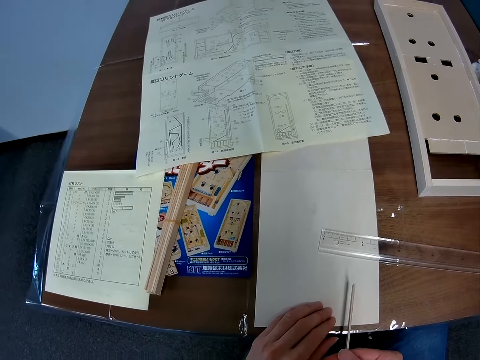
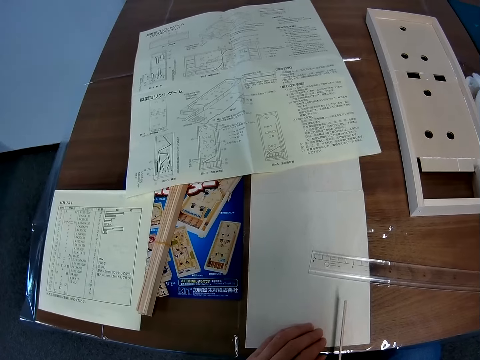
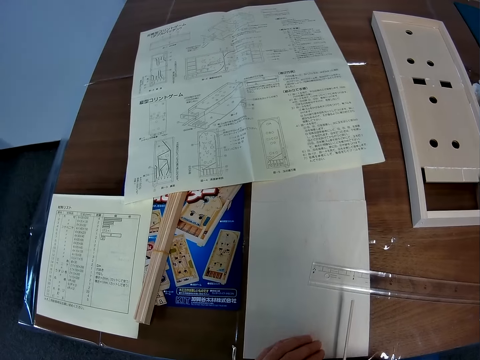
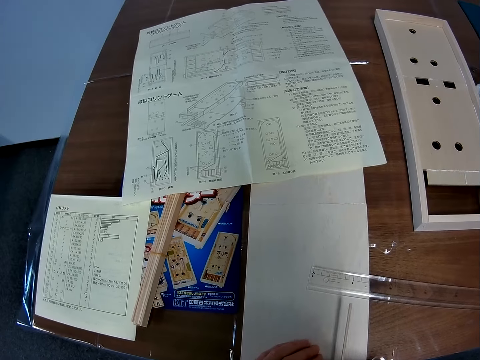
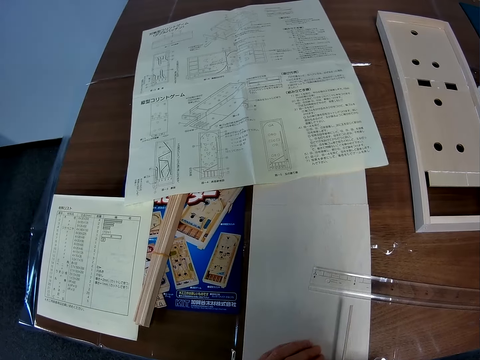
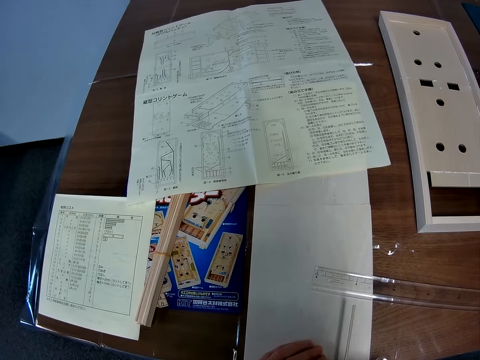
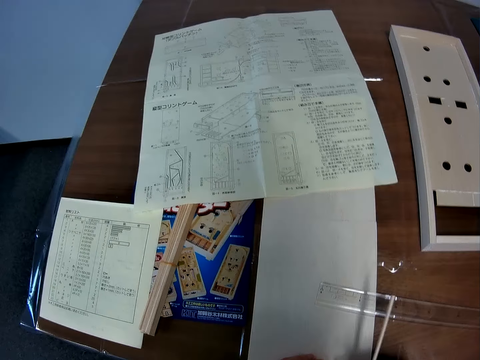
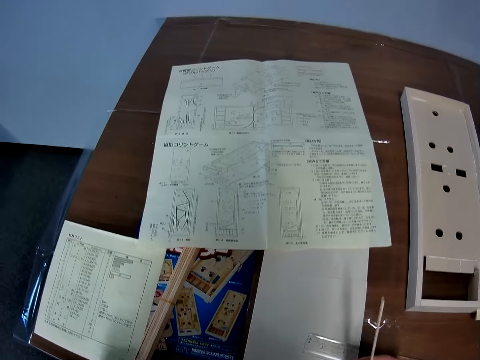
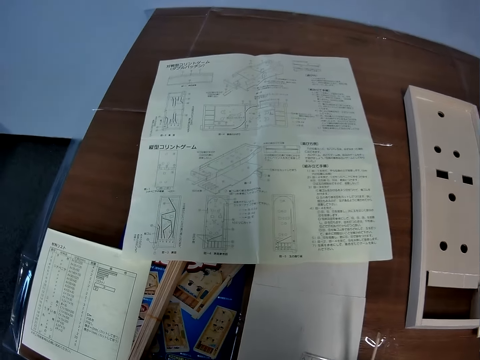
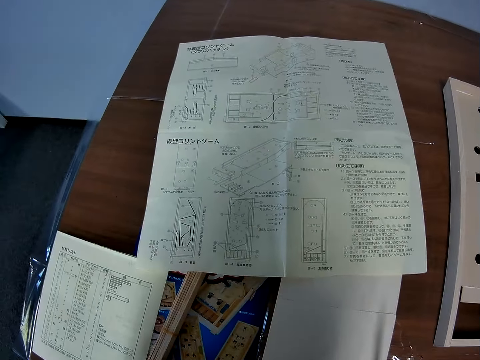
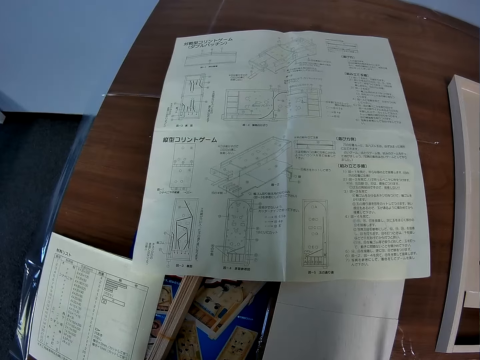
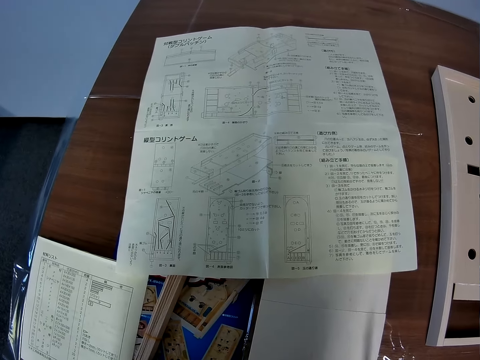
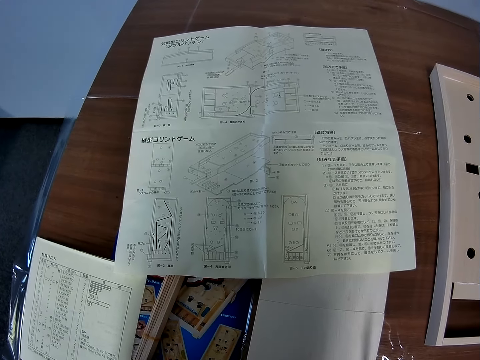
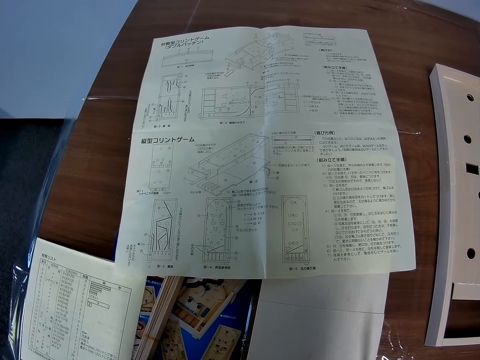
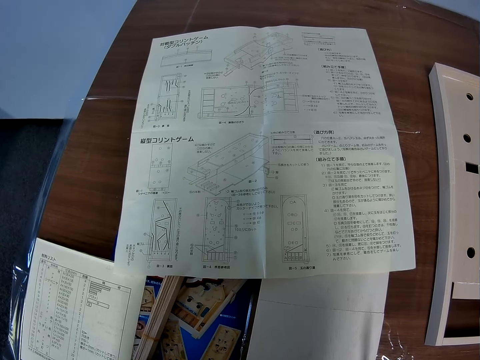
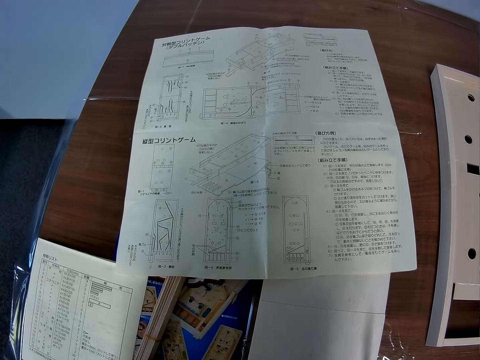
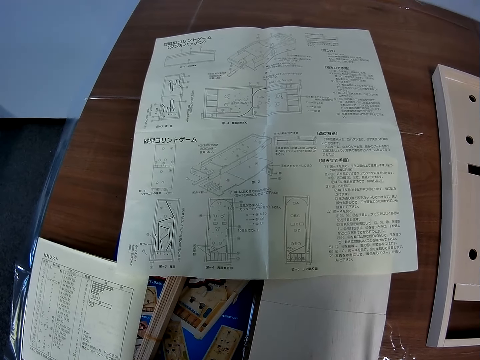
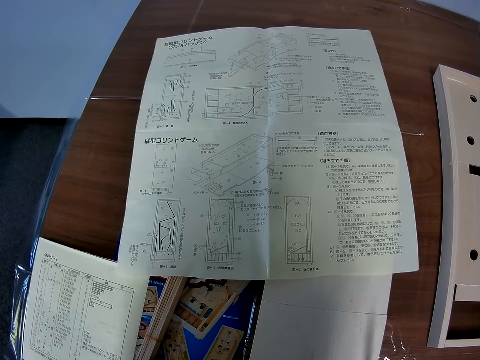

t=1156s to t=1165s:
The camera wearer looks at the paper on the table.

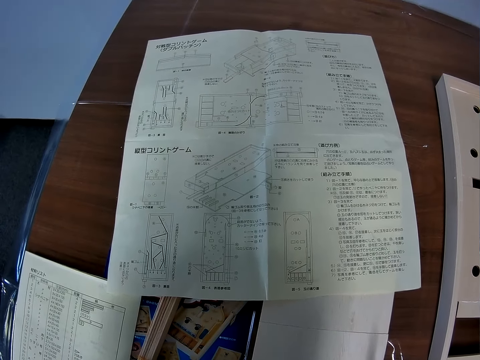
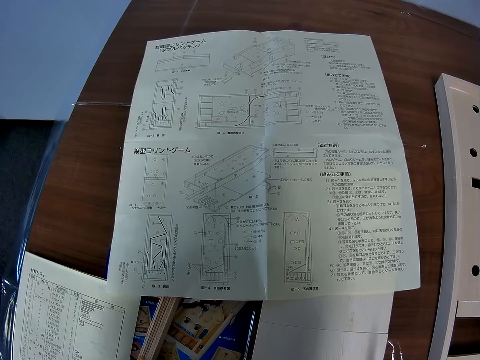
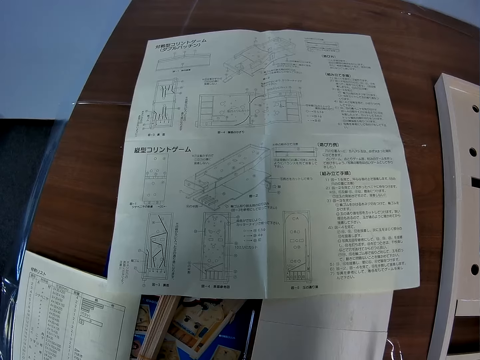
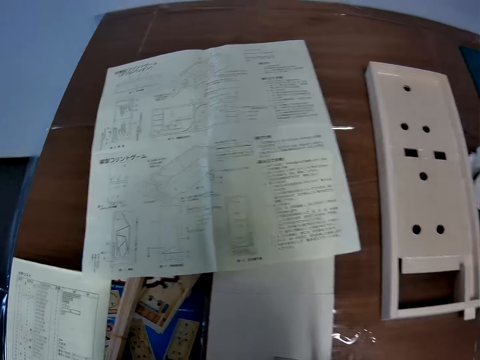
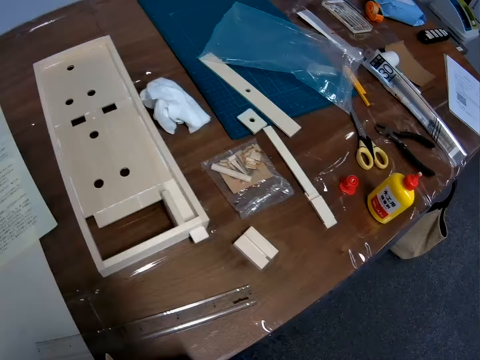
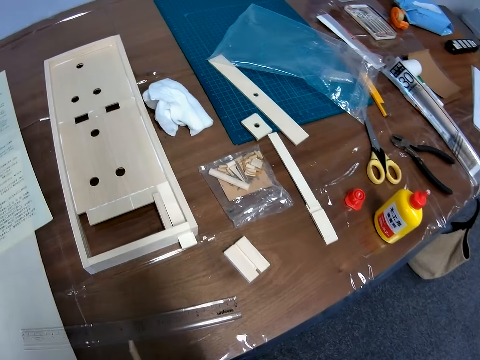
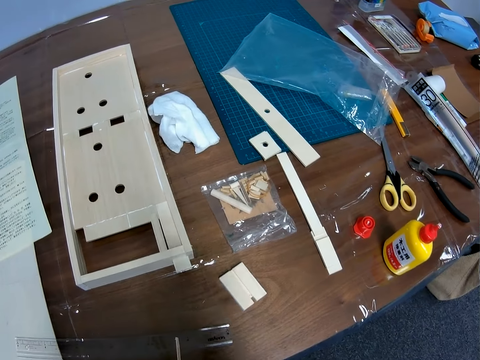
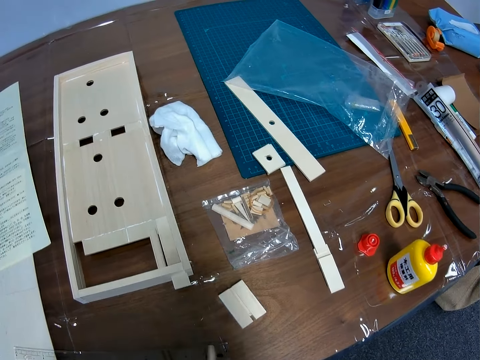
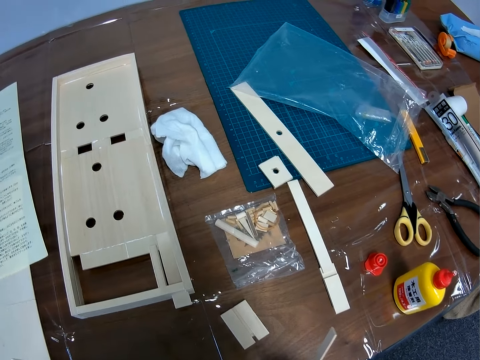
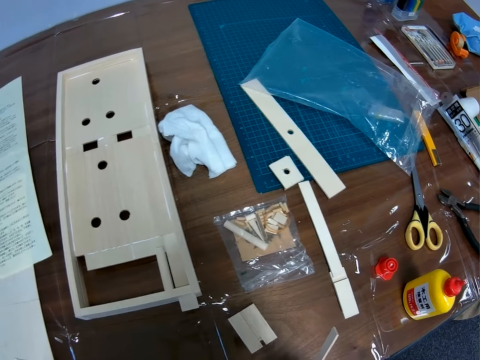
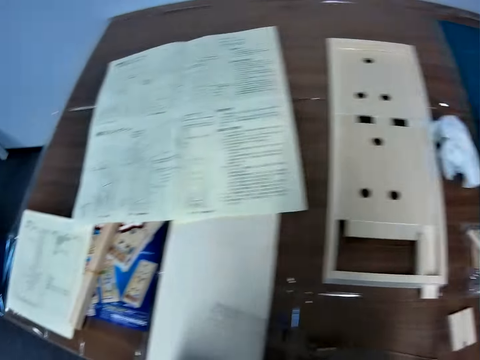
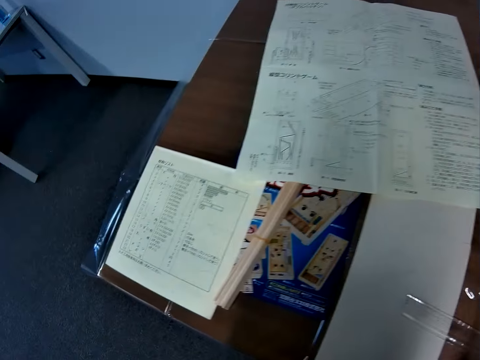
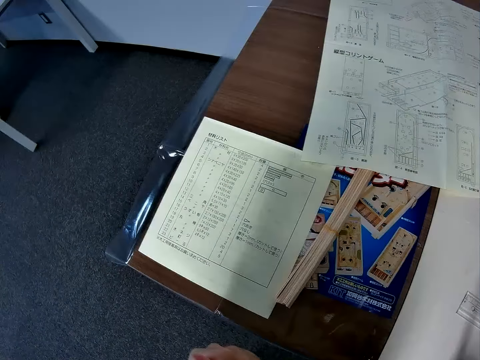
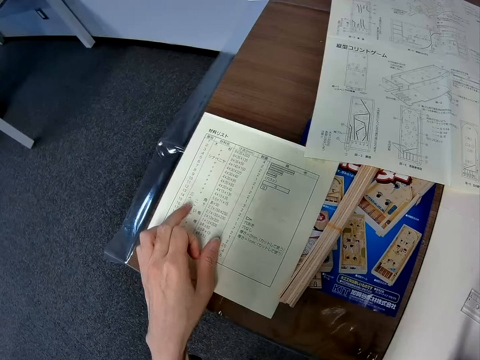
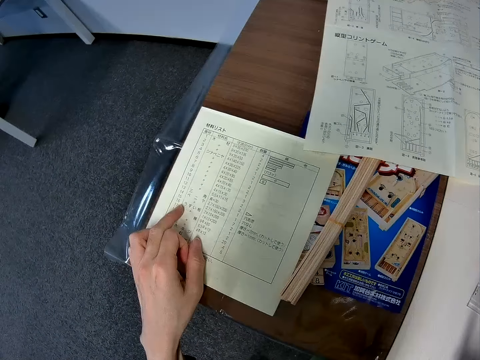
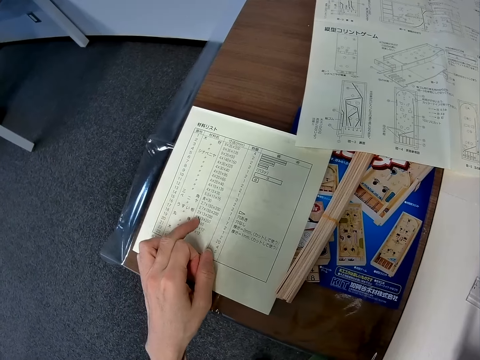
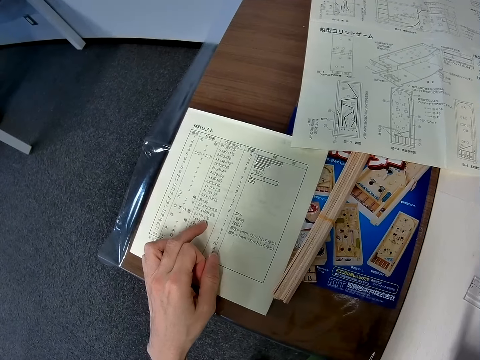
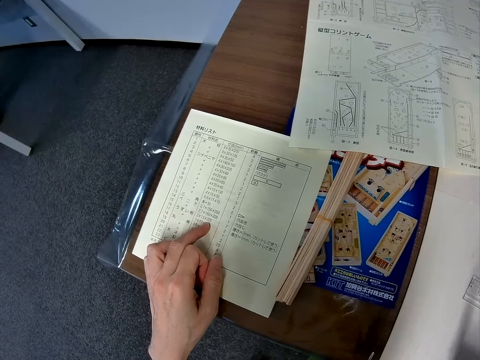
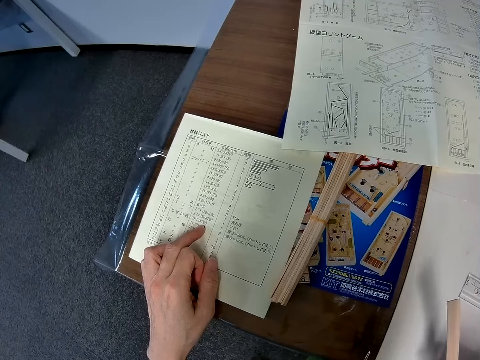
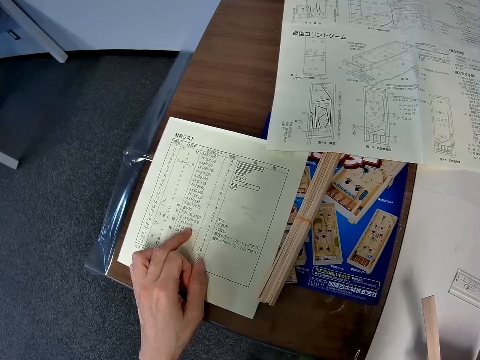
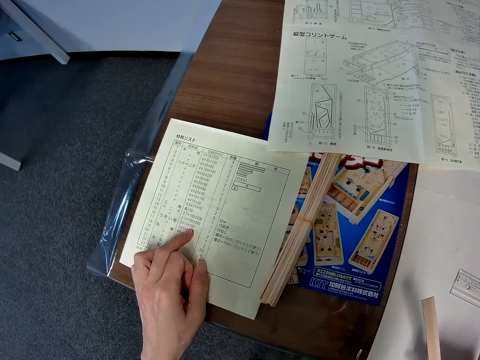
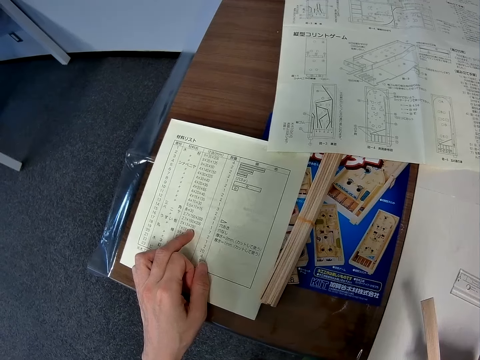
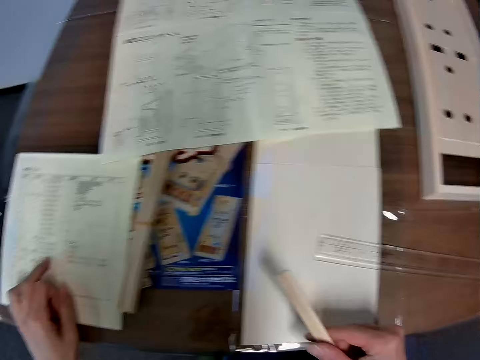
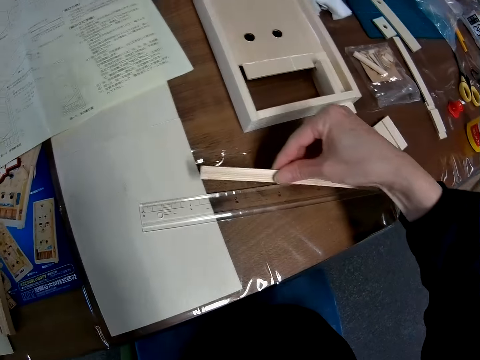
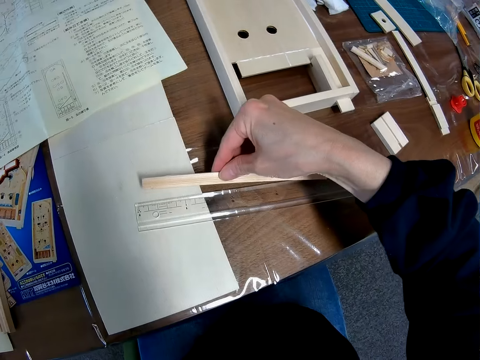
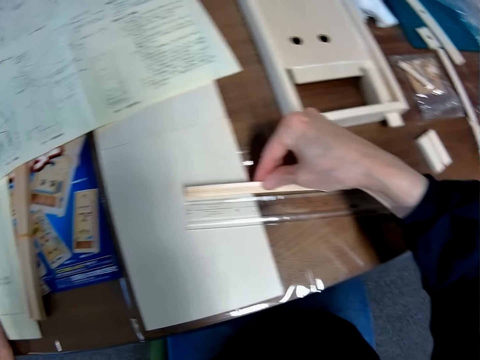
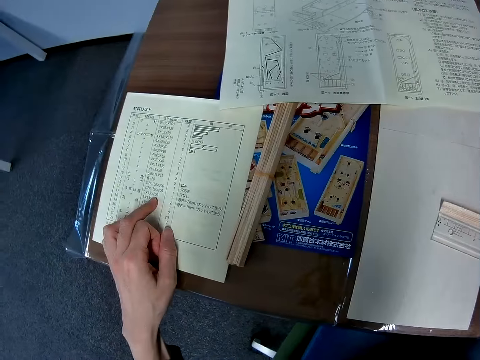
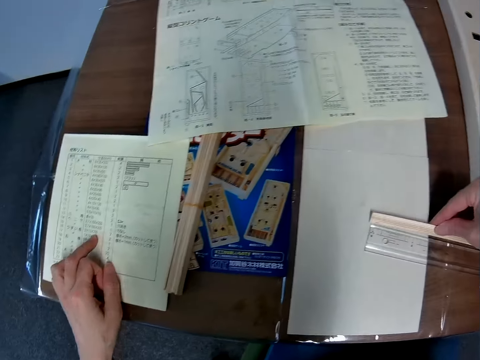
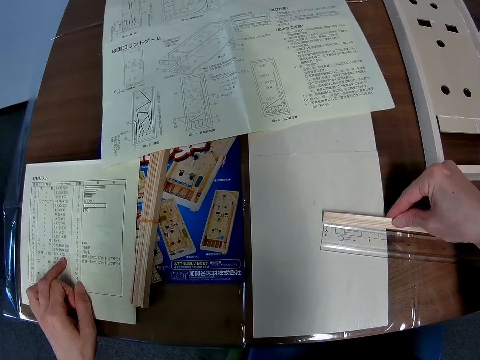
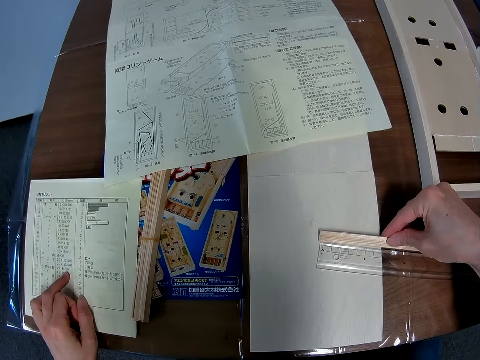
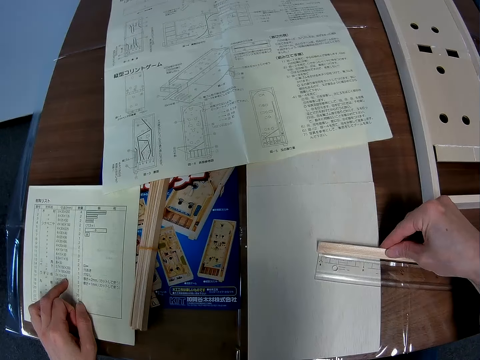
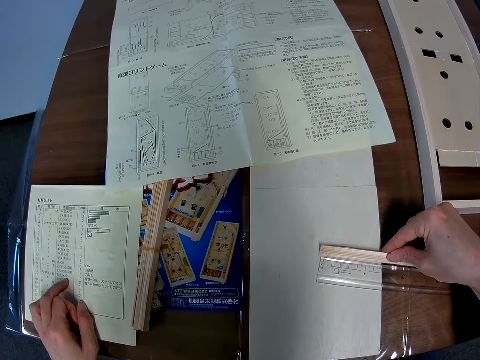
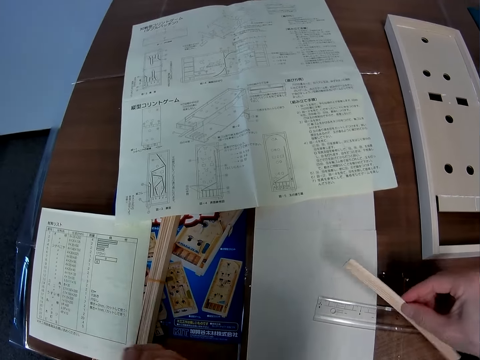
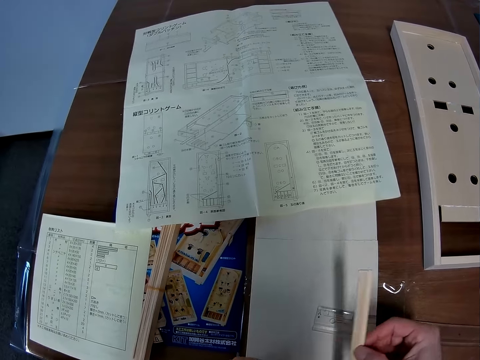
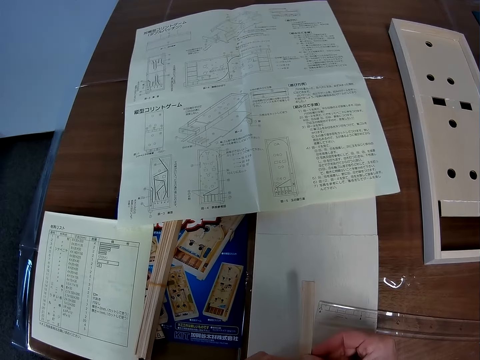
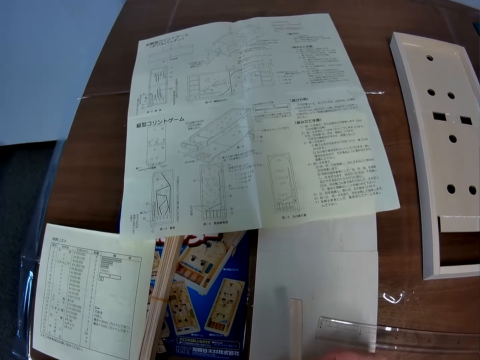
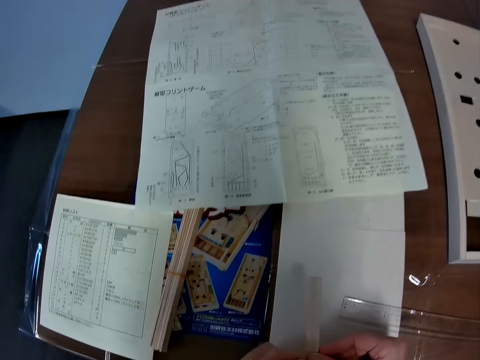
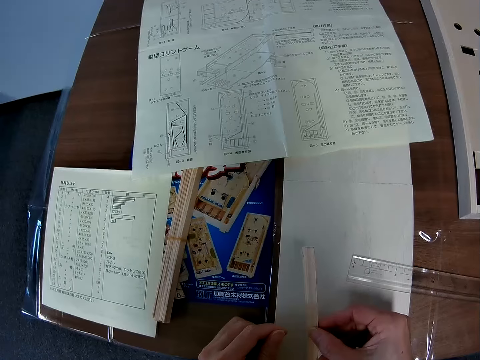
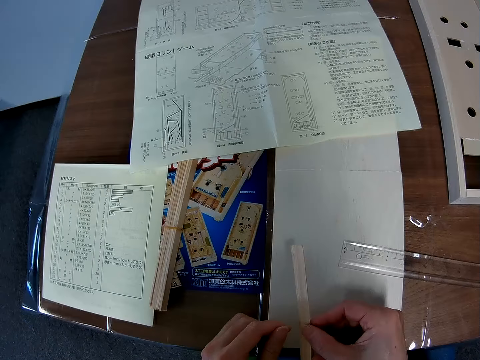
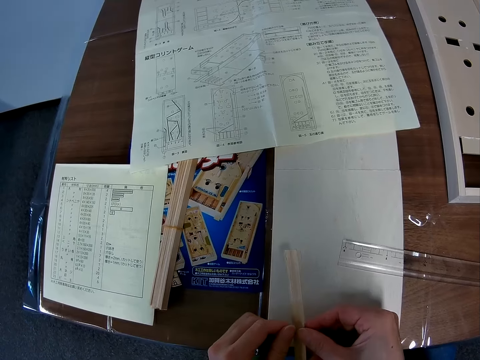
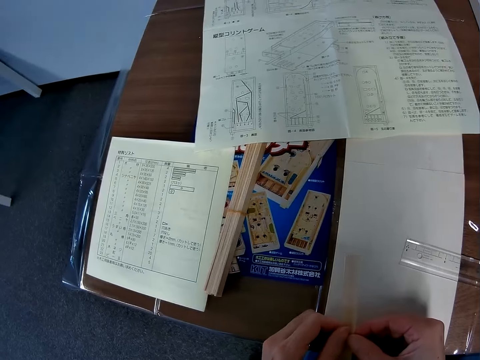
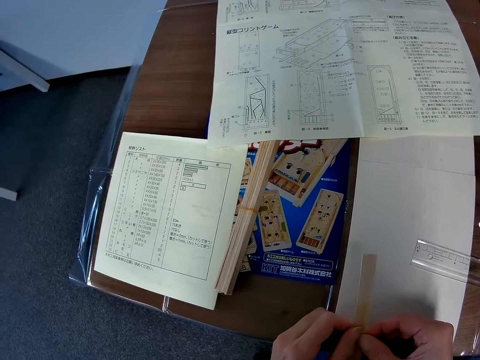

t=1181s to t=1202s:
The camera wearer looks at the right end of the table. He walks along the table. He looks at the paper on the table. He reads another paper on the table. He gestures his finger on a paper. He measures the piece of wood with the ruler. He reads the paper on the table. He checks the piece of wood on the table. He holds the piece of wood.
